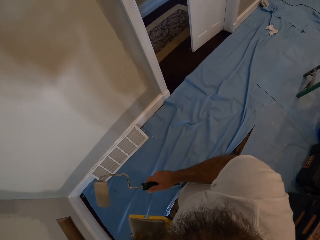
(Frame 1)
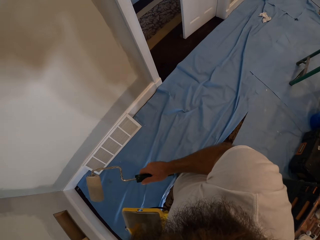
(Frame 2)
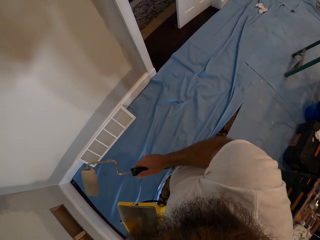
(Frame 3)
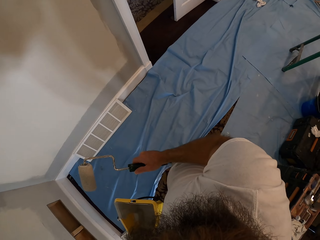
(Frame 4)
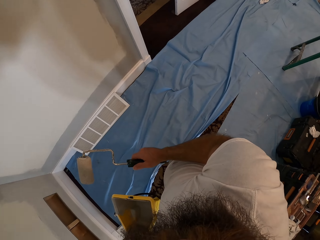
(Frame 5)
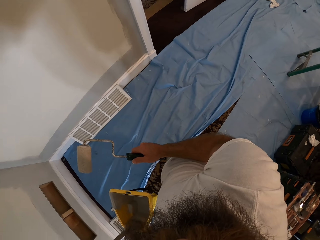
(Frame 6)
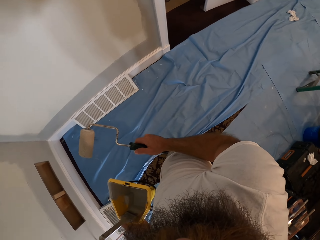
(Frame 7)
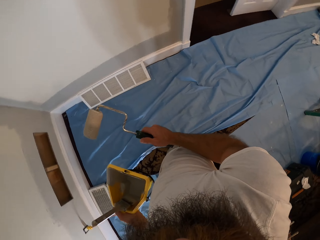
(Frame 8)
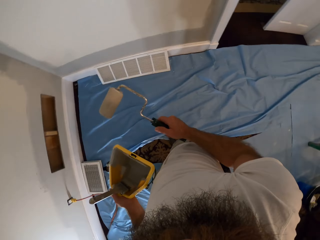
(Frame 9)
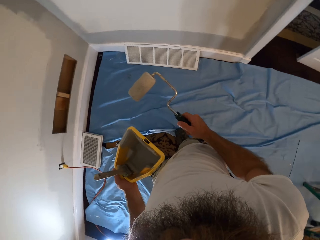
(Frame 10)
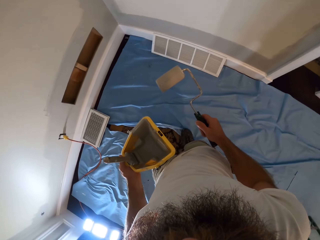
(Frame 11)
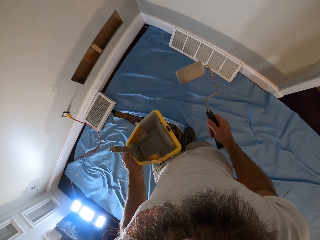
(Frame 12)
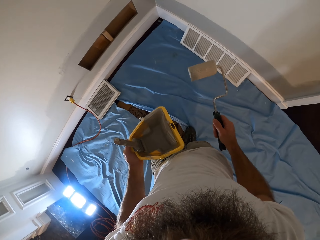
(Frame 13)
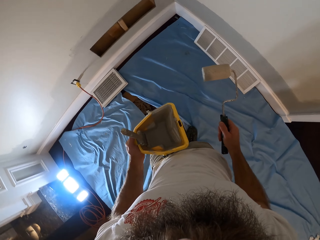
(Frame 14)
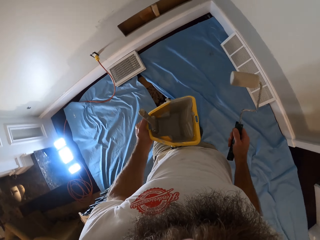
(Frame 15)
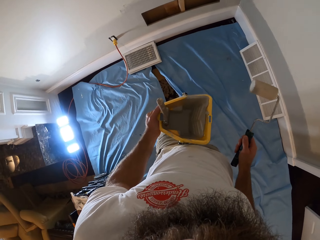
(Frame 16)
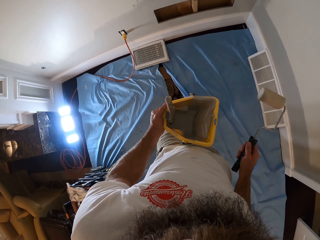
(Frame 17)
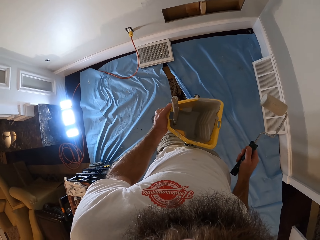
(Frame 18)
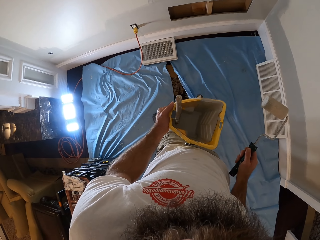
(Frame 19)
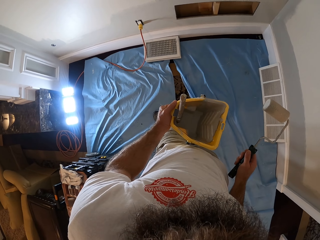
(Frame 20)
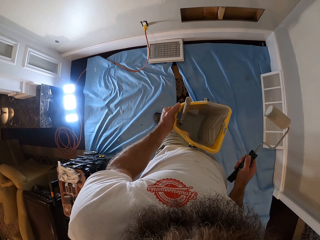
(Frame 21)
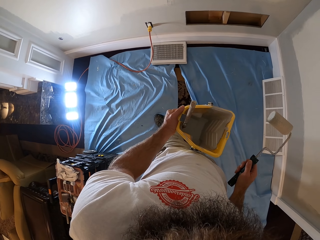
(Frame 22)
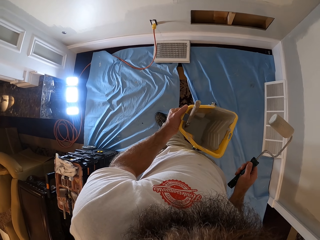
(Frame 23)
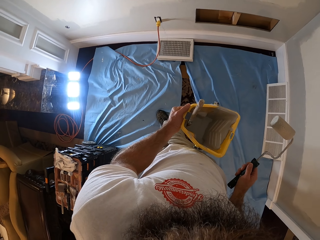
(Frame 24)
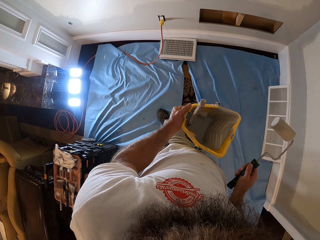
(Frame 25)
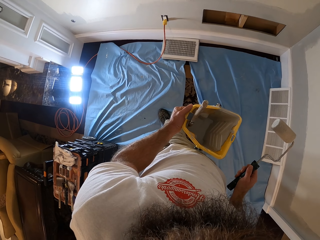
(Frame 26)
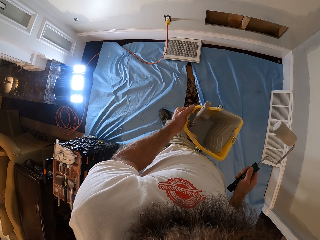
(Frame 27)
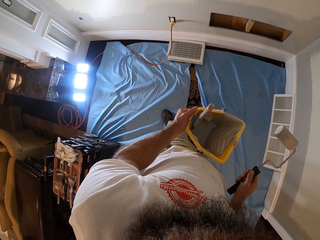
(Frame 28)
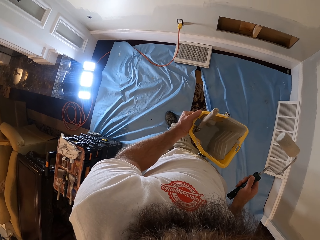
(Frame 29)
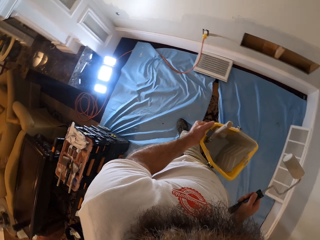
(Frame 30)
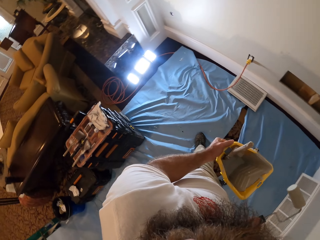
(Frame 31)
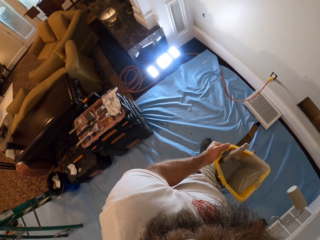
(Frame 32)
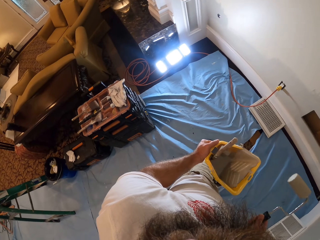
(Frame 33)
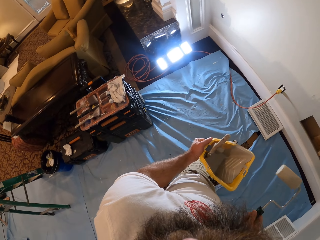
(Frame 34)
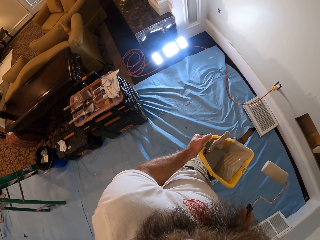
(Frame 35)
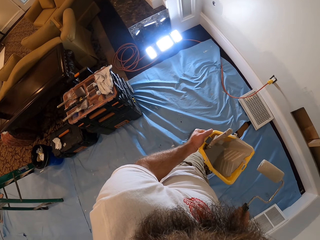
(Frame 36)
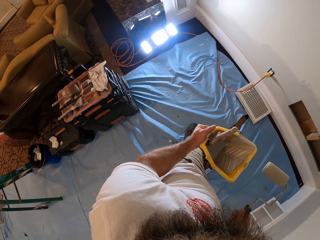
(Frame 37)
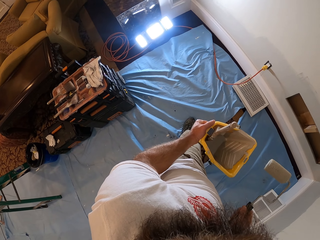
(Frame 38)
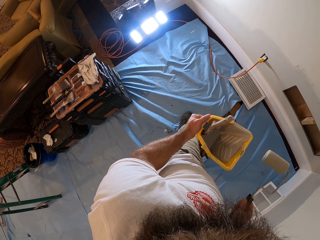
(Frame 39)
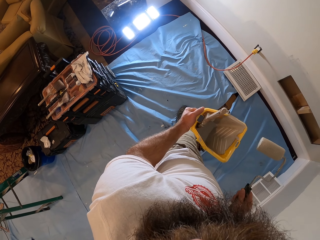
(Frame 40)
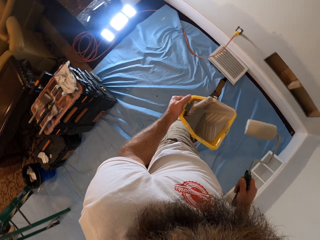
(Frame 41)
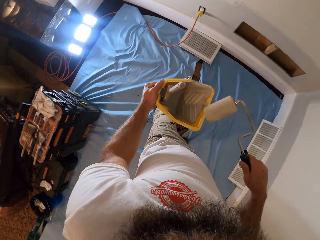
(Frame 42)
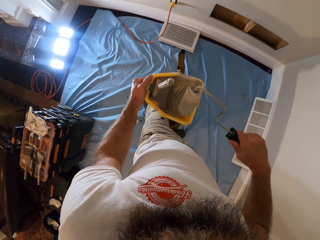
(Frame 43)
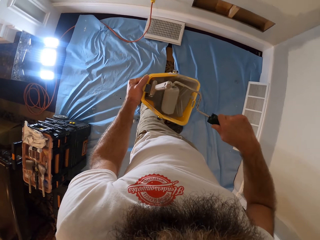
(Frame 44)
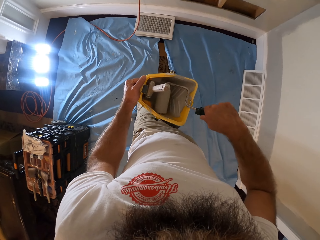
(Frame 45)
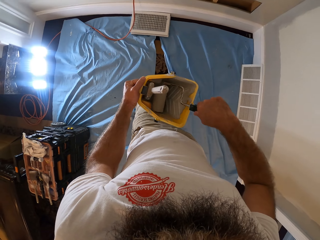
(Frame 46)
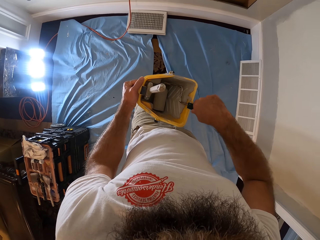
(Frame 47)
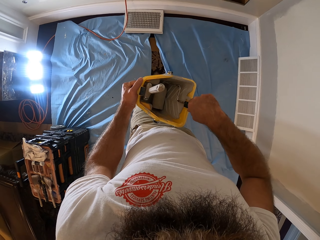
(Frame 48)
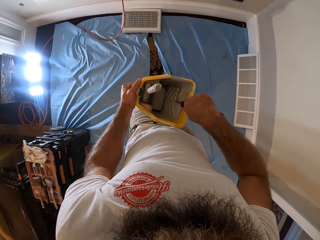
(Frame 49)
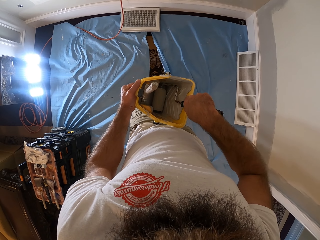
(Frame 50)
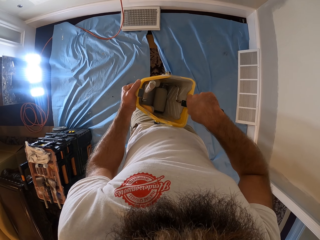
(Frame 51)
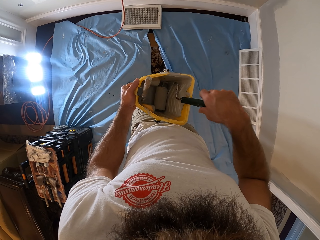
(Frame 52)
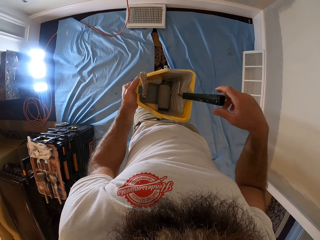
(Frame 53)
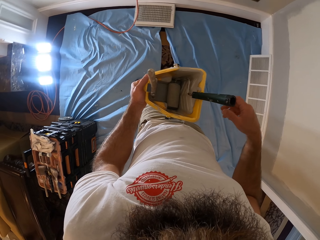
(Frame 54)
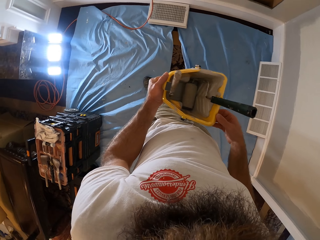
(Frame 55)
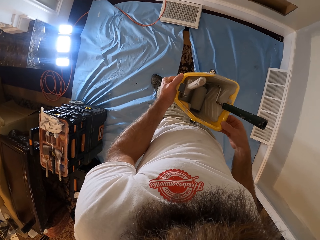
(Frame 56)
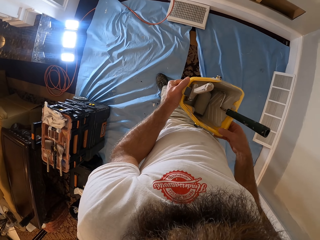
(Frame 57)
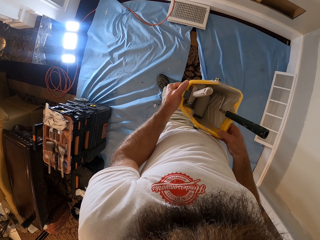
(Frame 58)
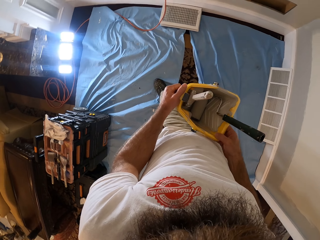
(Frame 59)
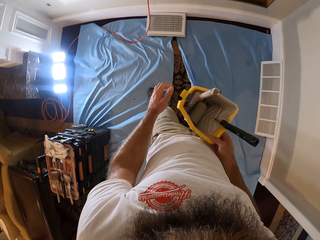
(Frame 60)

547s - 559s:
The camera wearer looks around. He drops a paint roller into the paint bucket with his right hand. He holds the paint bucket with his right hand.

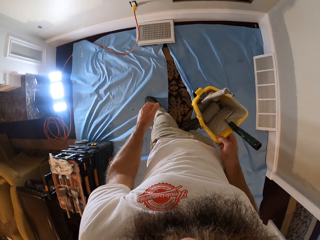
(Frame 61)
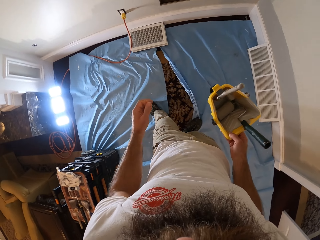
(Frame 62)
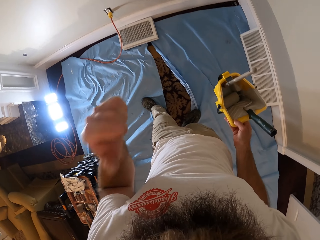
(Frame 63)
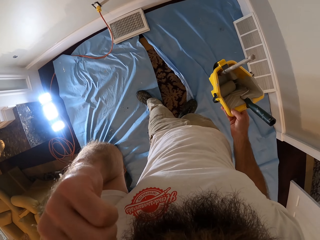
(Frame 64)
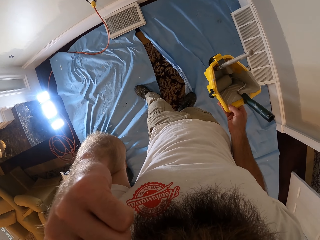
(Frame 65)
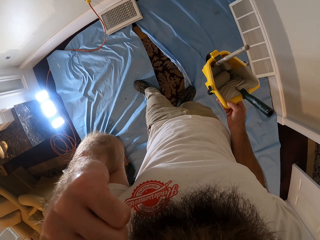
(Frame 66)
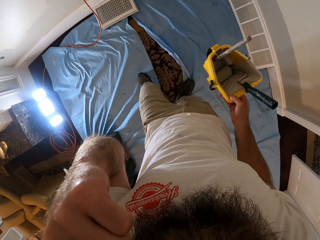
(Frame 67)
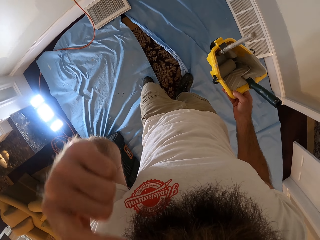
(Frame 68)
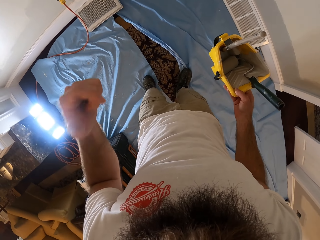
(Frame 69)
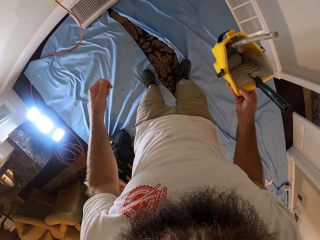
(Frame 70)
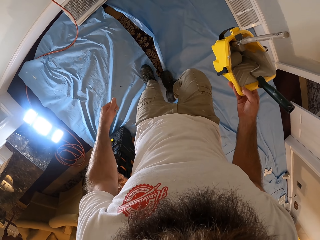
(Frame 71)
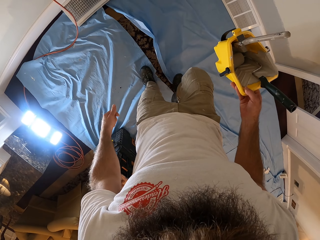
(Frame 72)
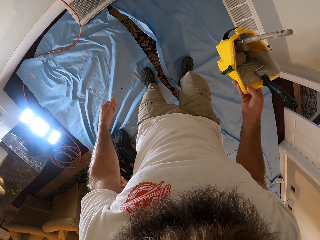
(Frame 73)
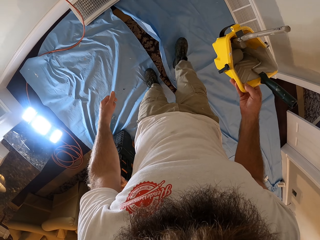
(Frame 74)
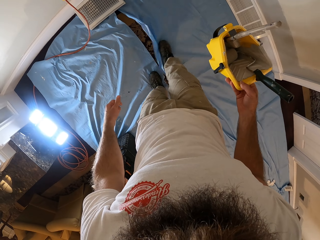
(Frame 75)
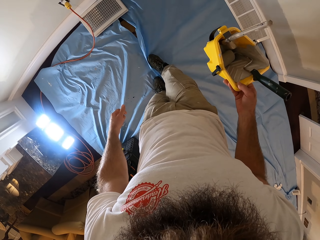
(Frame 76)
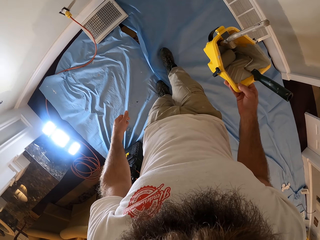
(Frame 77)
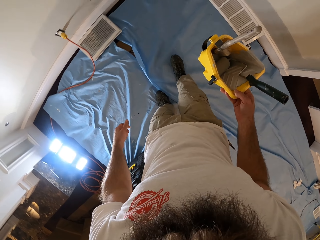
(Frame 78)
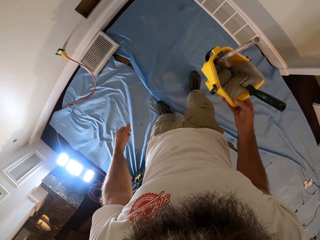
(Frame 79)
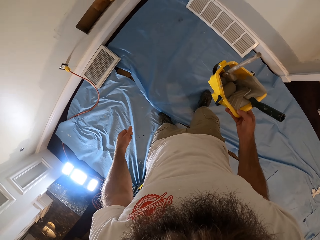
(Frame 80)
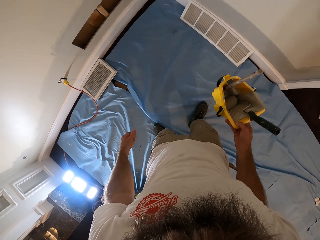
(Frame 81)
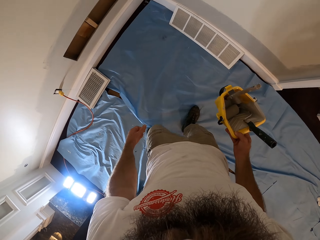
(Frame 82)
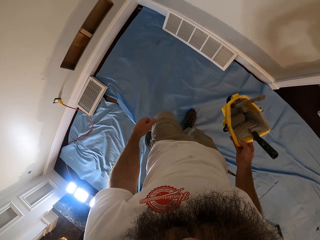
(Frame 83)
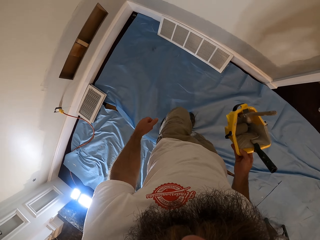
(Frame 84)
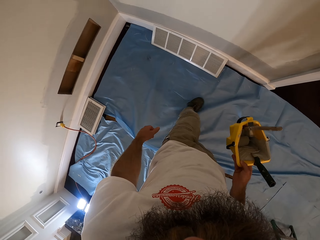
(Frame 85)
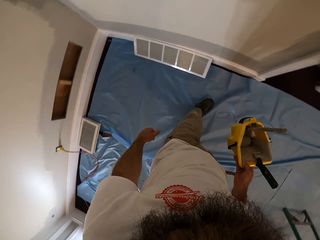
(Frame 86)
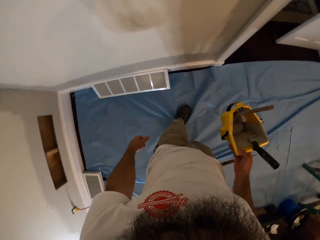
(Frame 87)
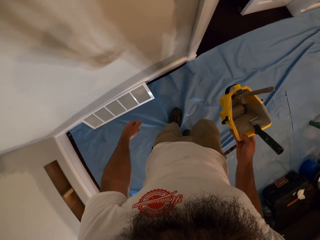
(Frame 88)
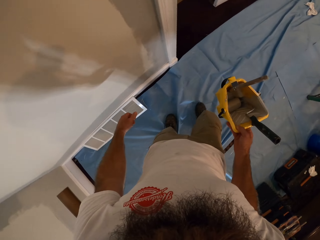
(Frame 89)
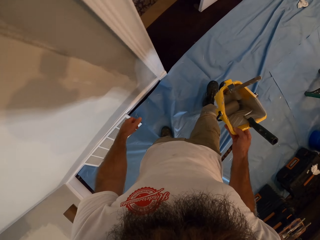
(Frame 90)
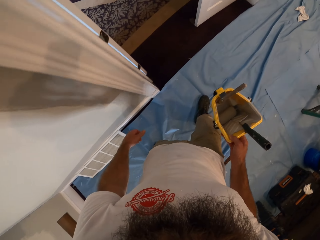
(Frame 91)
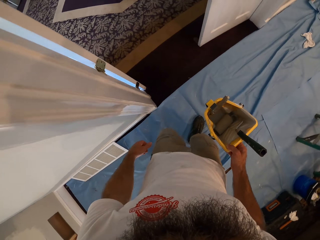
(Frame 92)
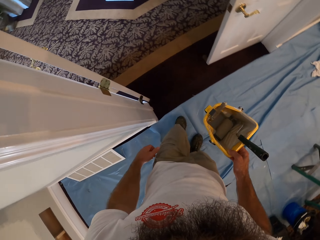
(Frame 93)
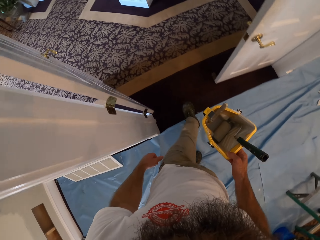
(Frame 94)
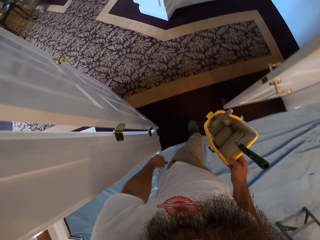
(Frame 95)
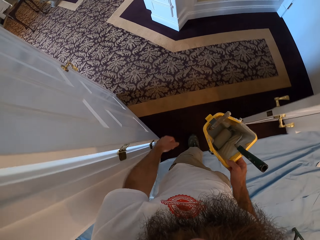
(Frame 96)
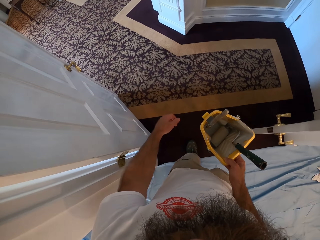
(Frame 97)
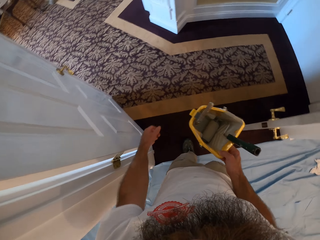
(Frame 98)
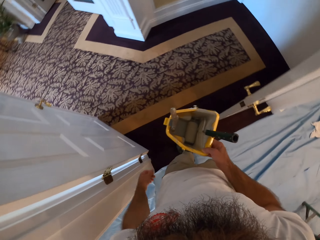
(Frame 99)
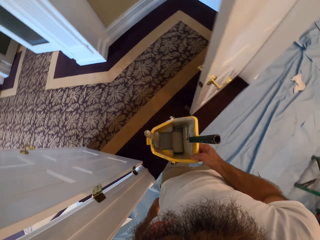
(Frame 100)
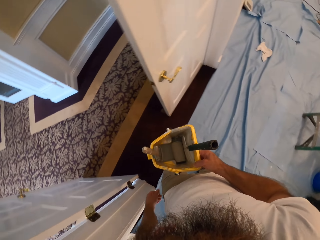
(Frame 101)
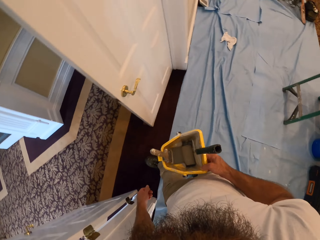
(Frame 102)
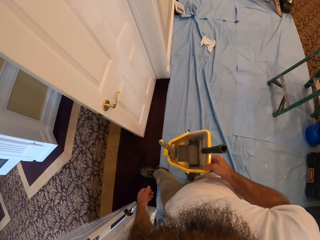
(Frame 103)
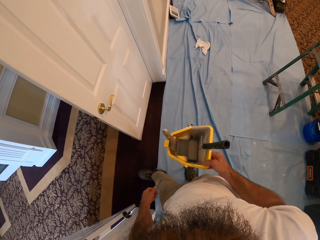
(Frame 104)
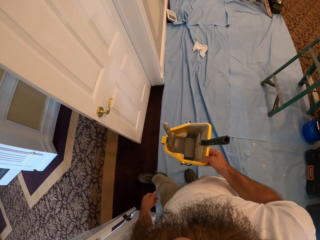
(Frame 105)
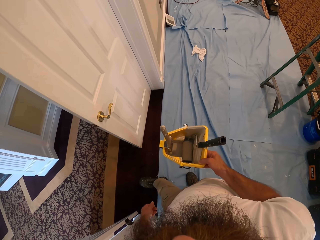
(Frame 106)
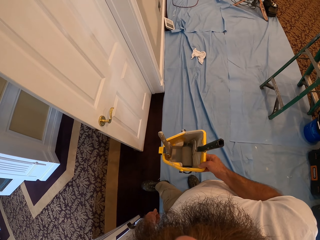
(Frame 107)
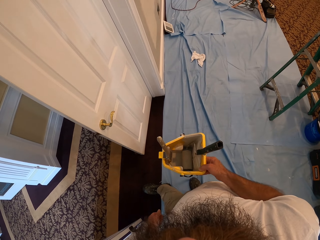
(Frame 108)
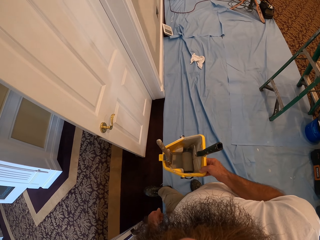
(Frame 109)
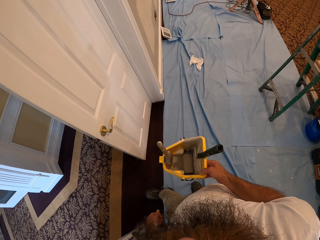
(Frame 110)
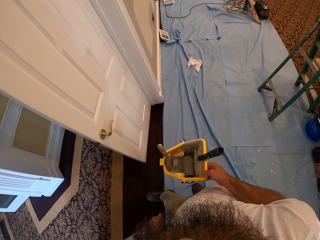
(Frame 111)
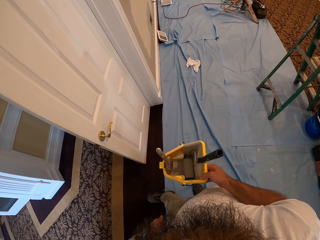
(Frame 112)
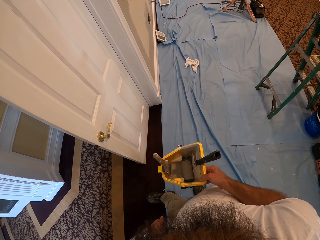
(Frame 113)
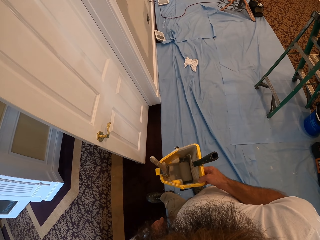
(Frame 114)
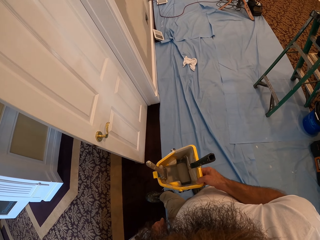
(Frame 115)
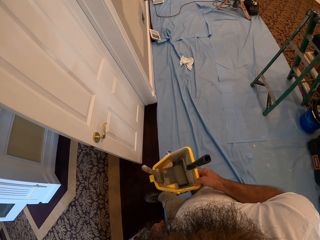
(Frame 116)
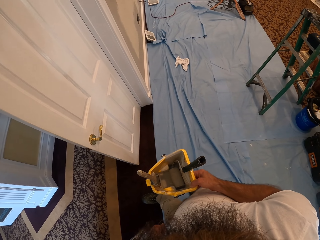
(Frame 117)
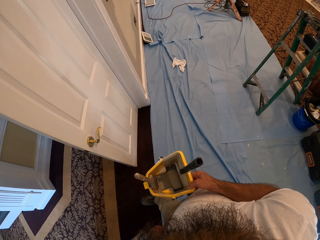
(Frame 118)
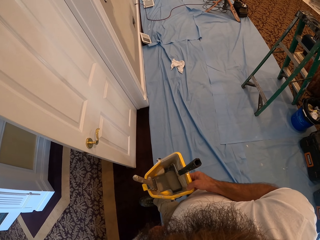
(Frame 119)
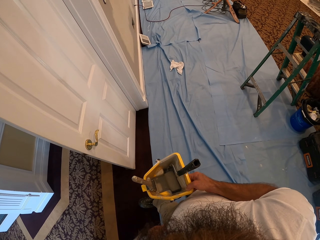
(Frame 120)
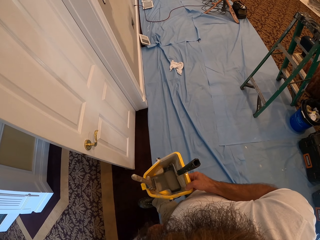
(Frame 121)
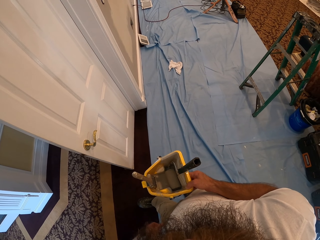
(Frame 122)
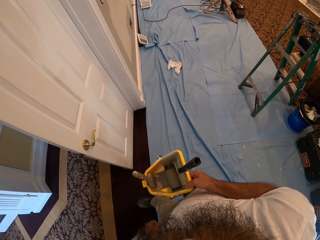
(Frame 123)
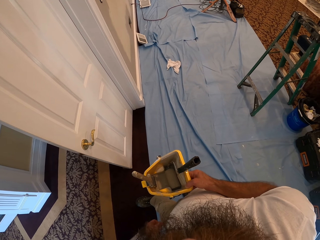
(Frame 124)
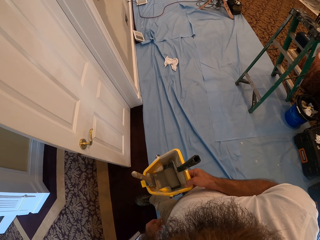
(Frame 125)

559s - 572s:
The camera wearer raises his left hand towards his face. He scratches himself. He adjusts a nylon on the floor with his right leg. He drags the clothing on the floor. He moves in the room. He looks around.
